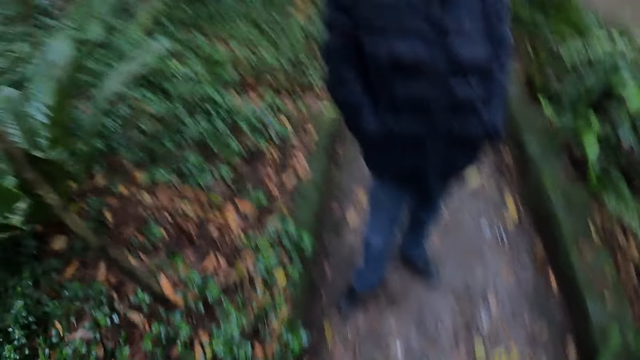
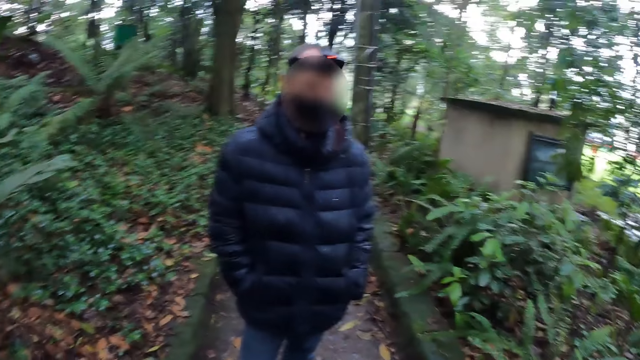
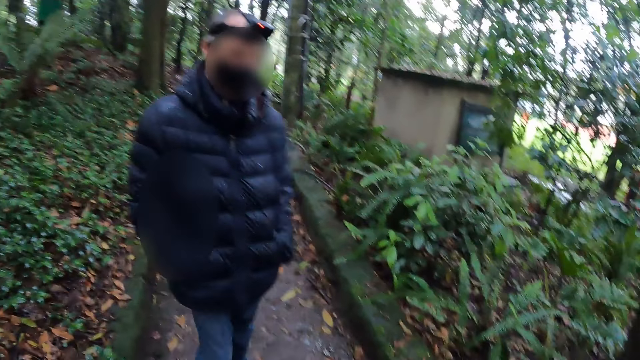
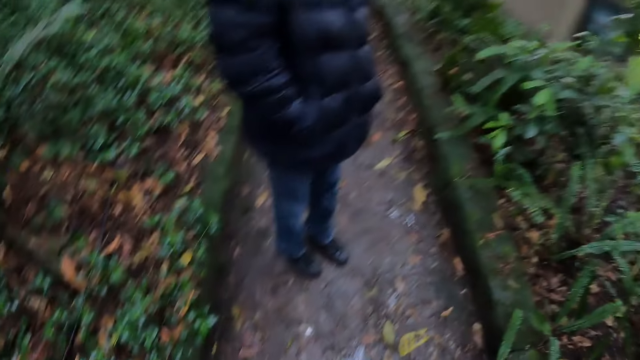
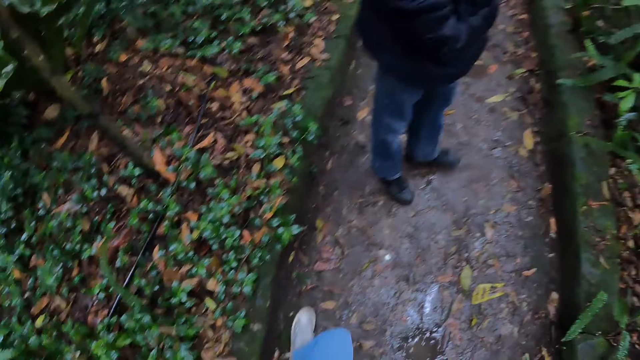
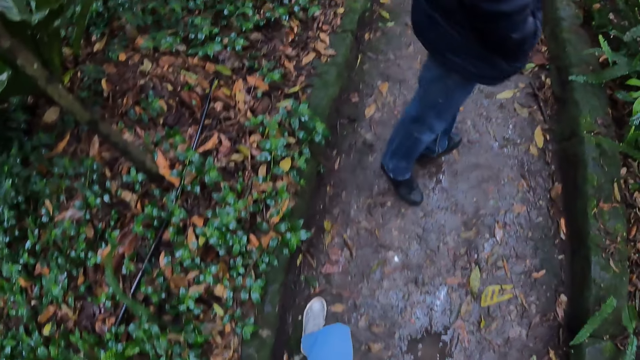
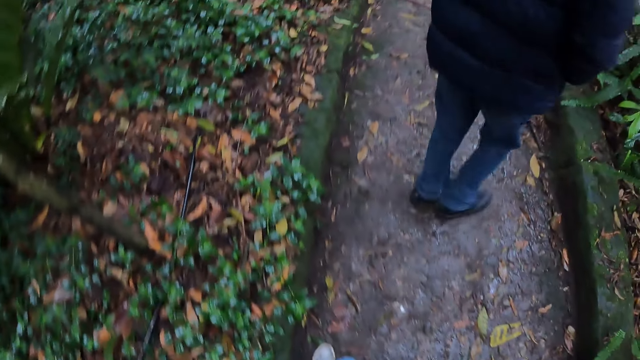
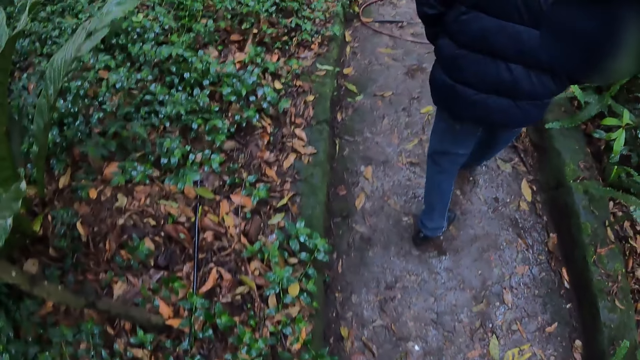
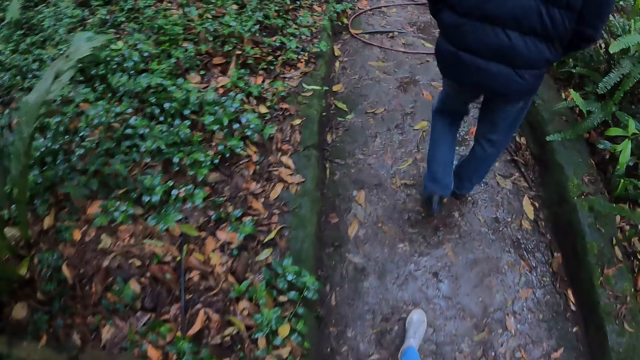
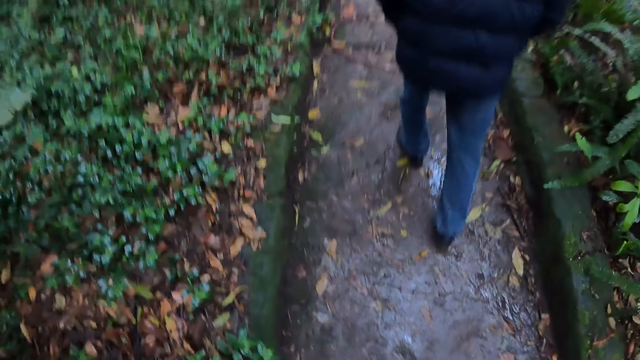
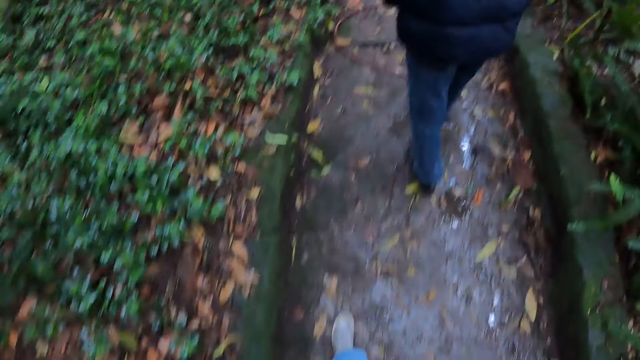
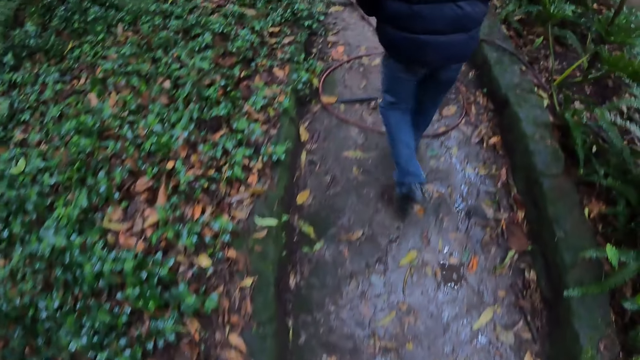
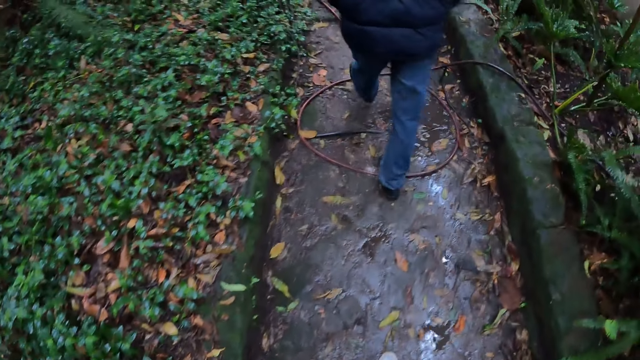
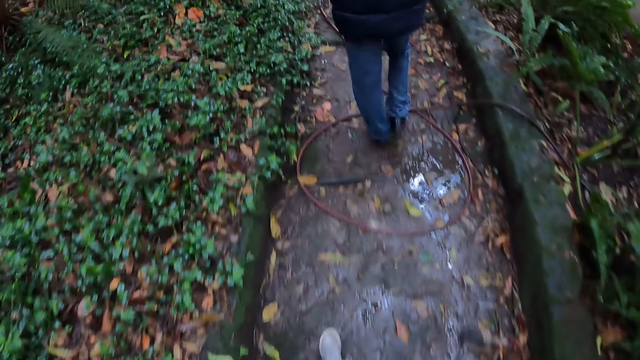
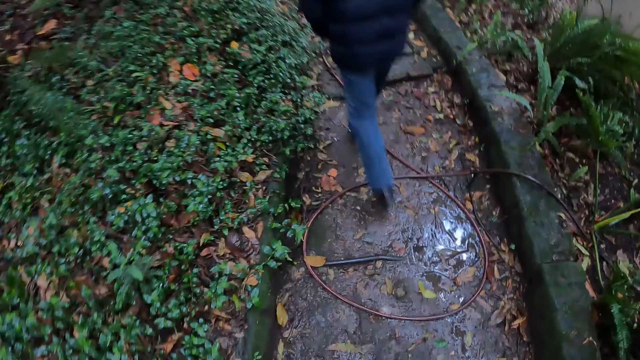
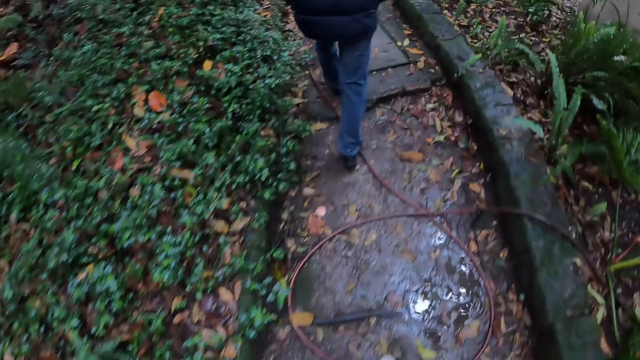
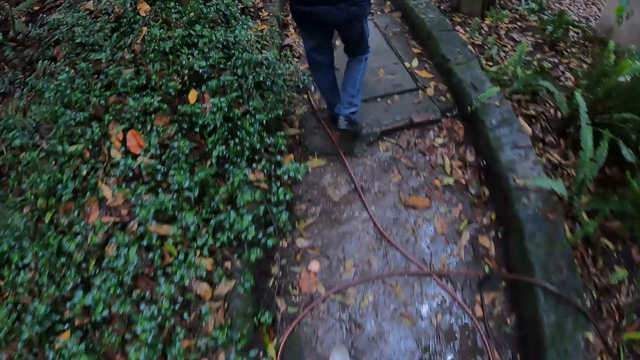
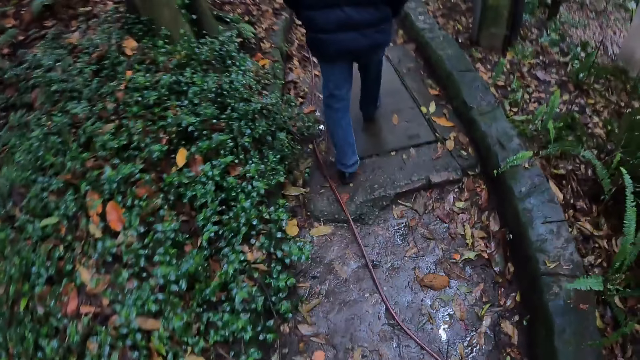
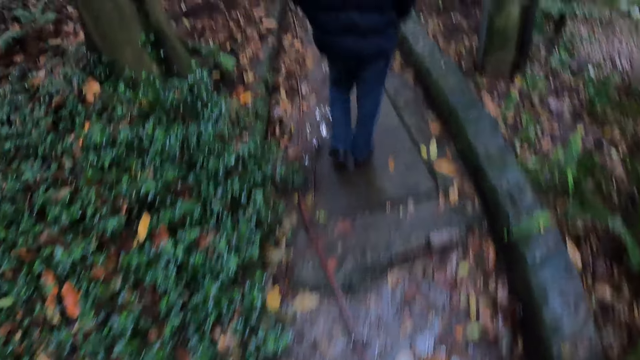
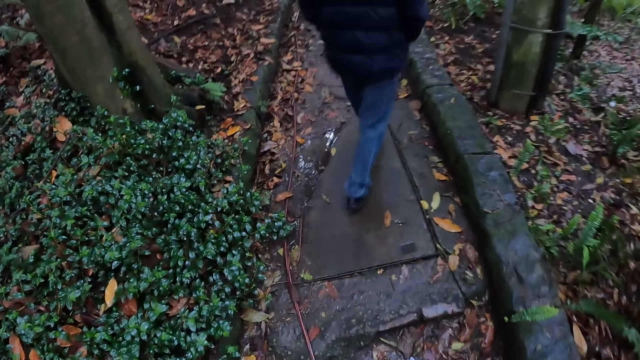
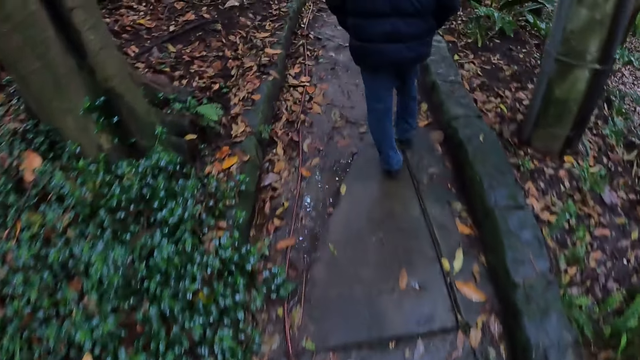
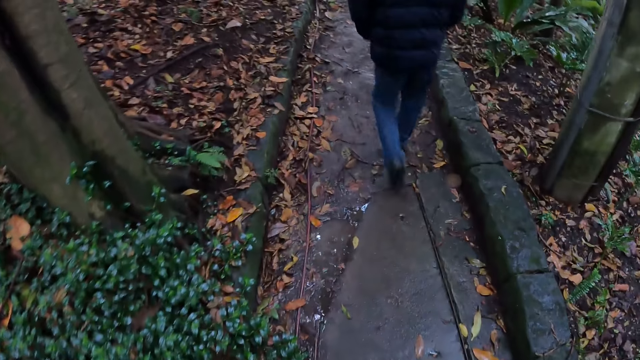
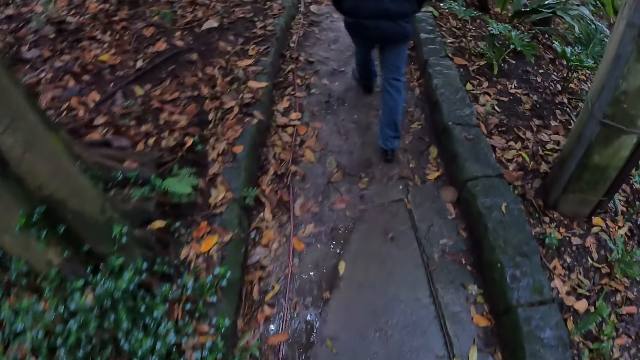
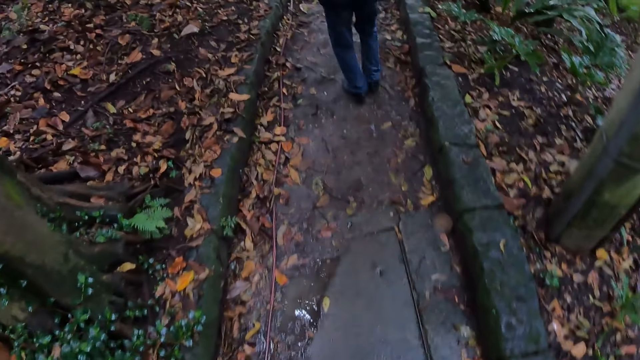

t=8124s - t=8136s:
A man looks around and turns around. The man walks in a walkway into a park. The camera wearer walks in the walkway into the park.

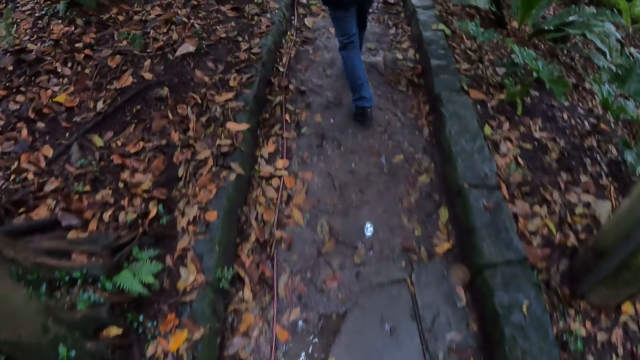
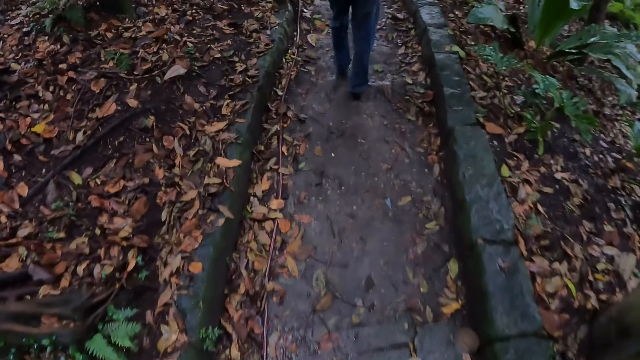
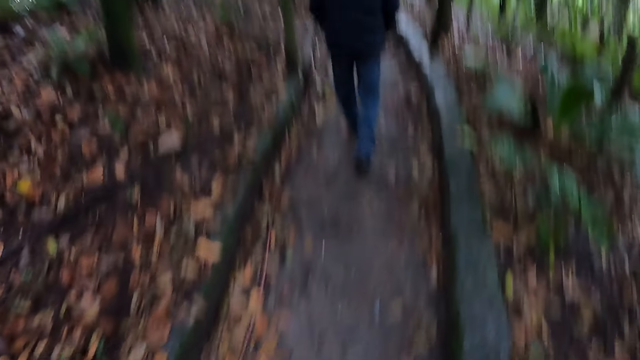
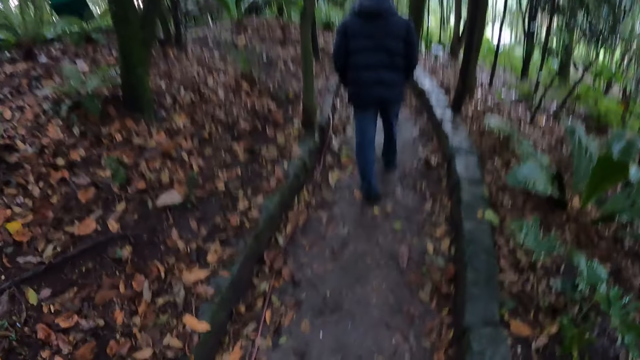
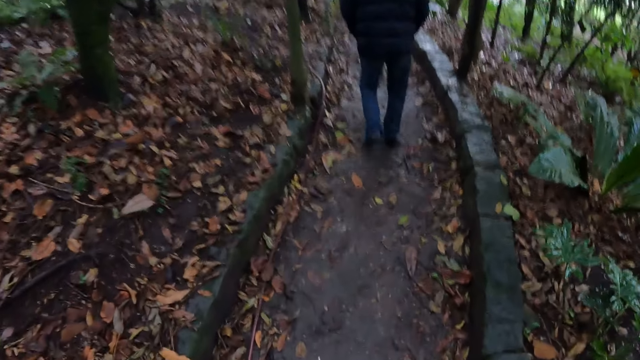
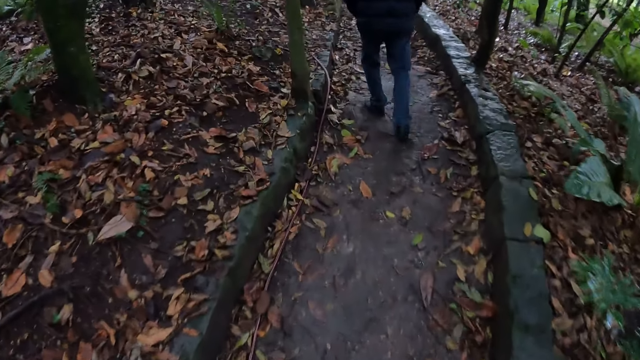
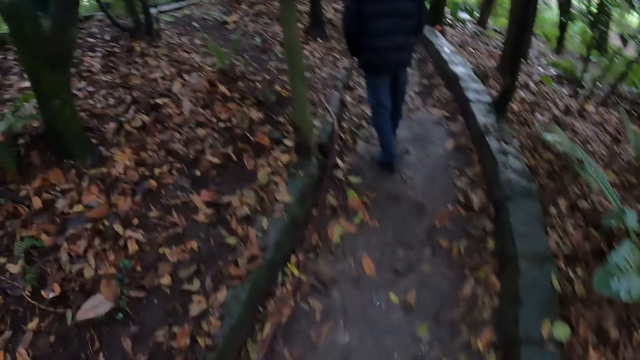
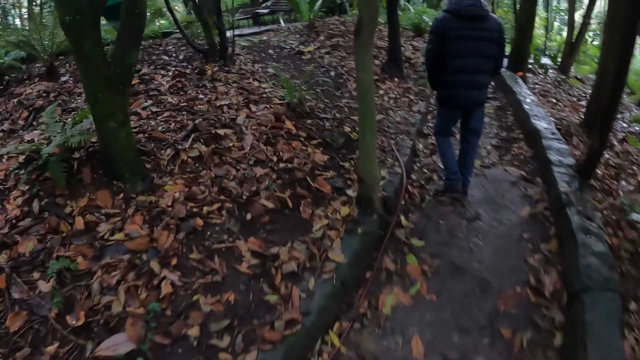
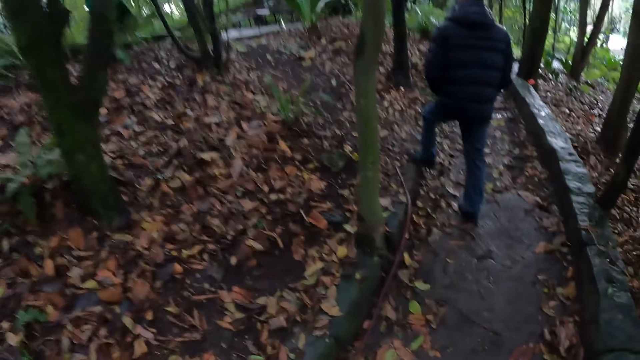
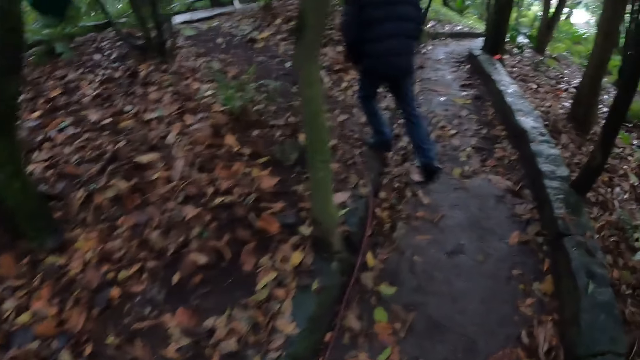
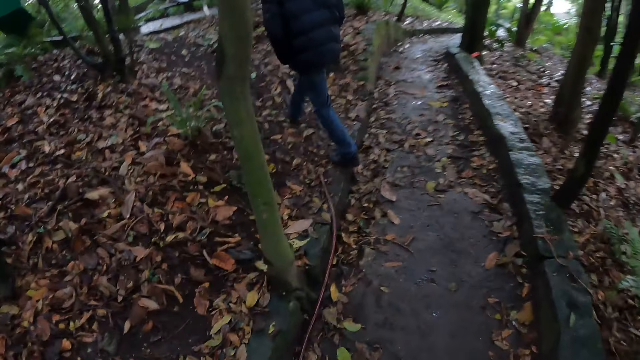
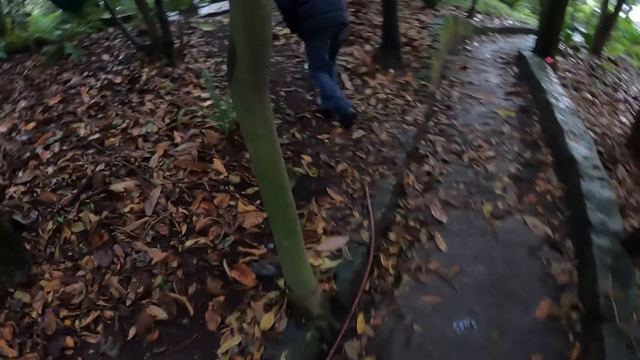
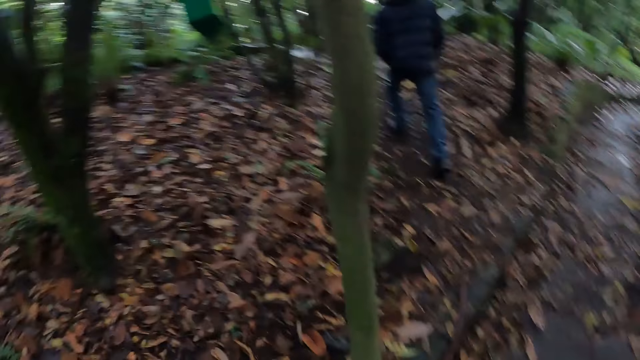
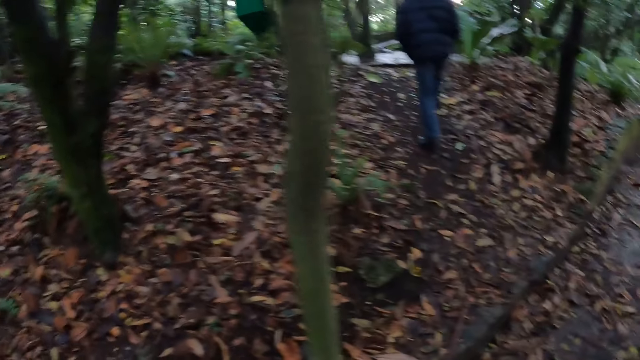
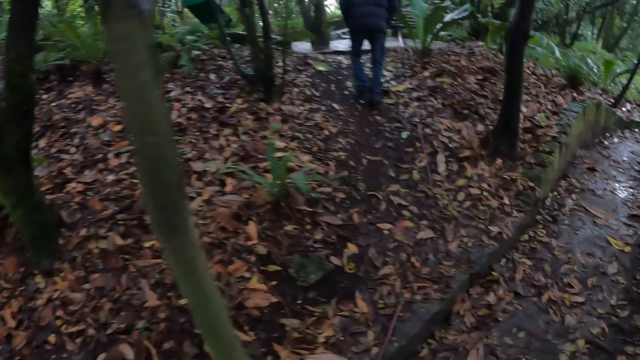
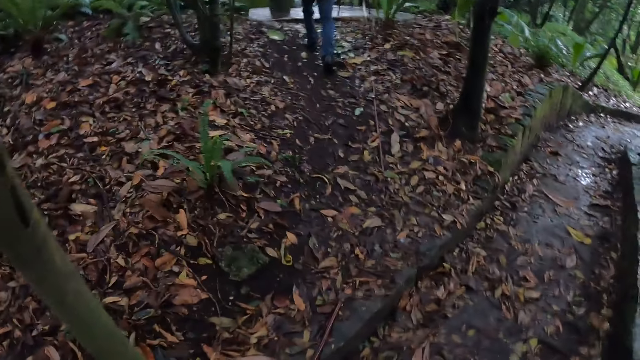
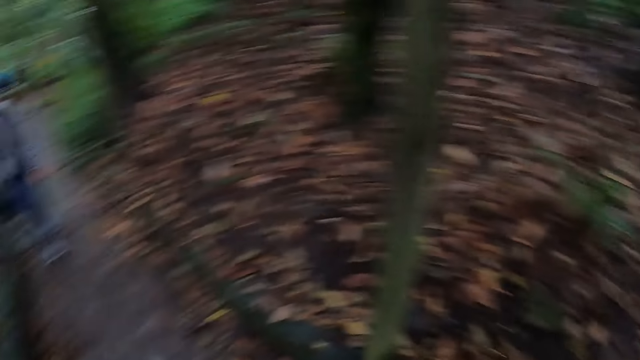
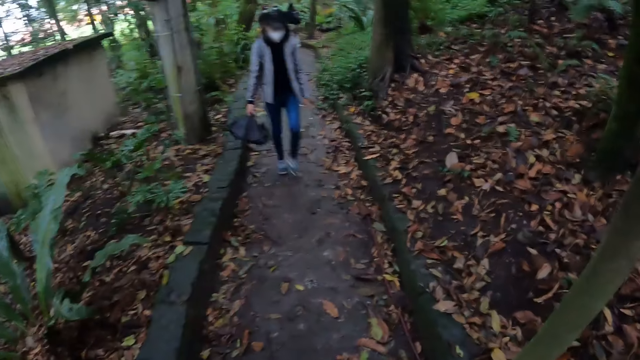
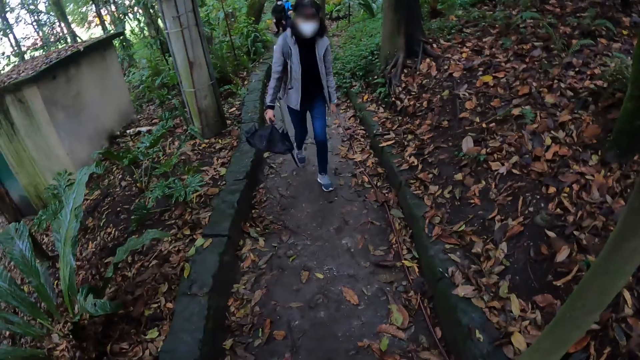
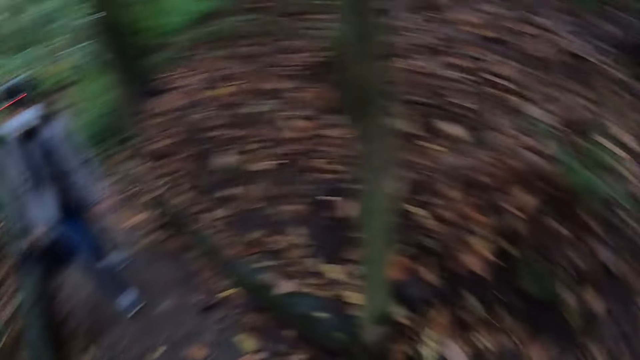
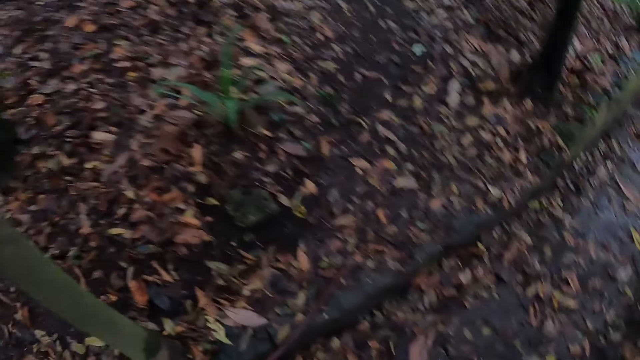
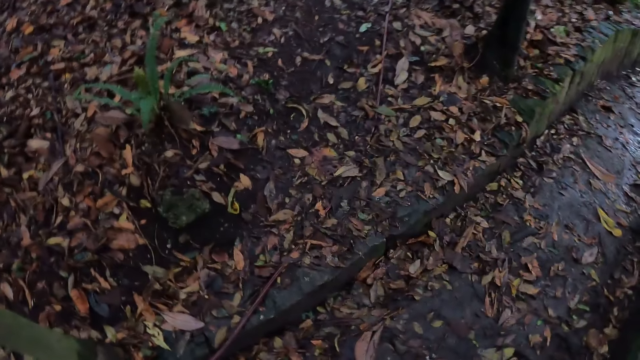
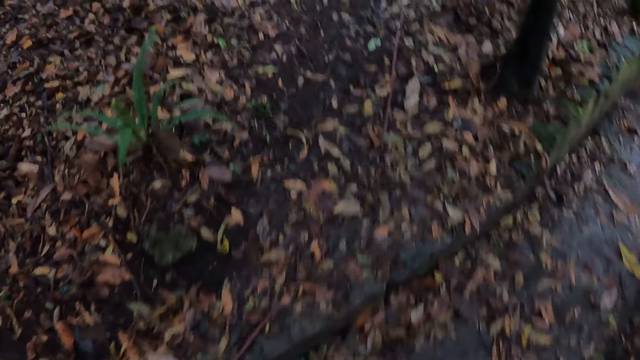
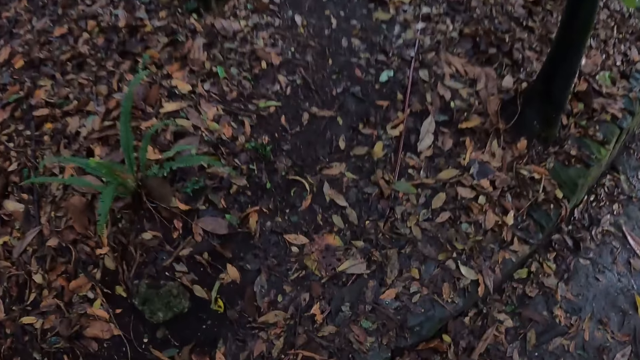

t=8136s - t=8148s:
A woman walks around. The camera wearer looks around. Another woman walks around. Another woman looks around.
